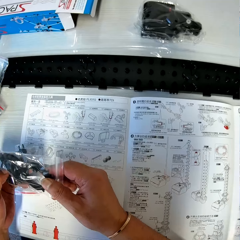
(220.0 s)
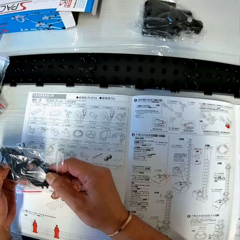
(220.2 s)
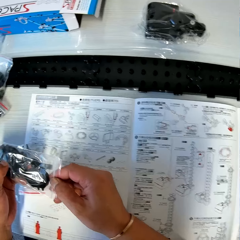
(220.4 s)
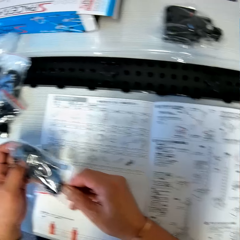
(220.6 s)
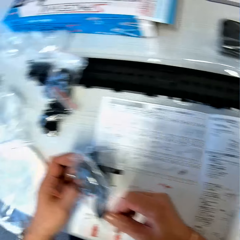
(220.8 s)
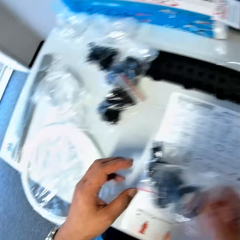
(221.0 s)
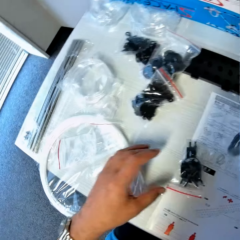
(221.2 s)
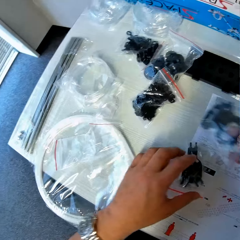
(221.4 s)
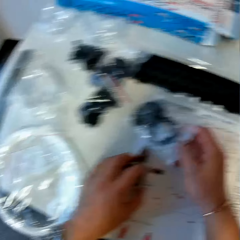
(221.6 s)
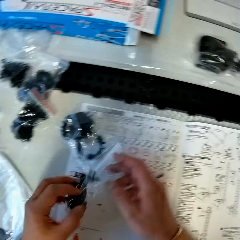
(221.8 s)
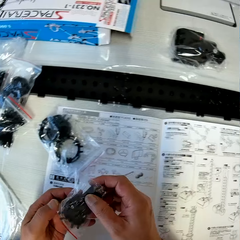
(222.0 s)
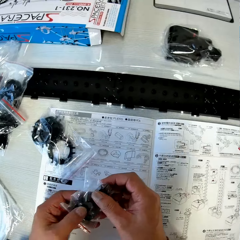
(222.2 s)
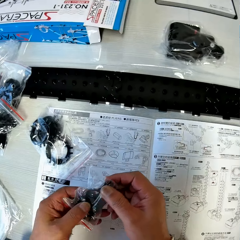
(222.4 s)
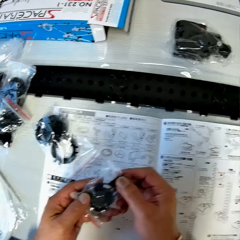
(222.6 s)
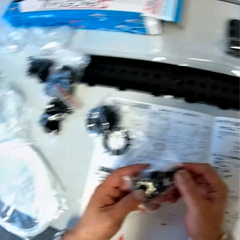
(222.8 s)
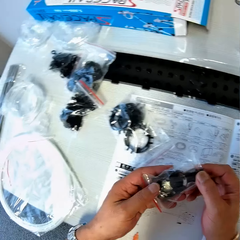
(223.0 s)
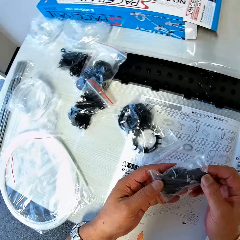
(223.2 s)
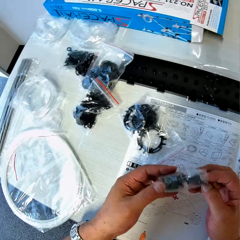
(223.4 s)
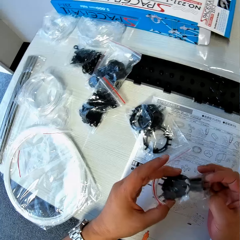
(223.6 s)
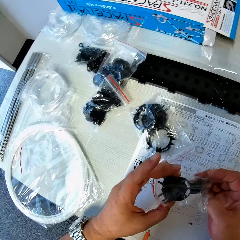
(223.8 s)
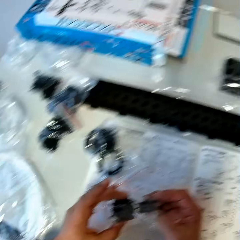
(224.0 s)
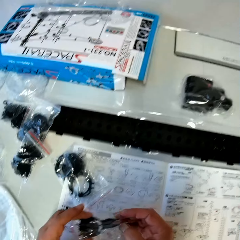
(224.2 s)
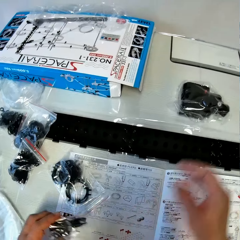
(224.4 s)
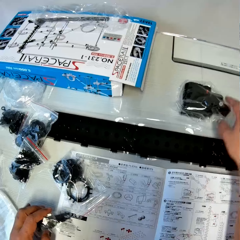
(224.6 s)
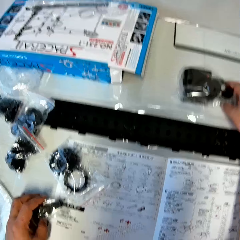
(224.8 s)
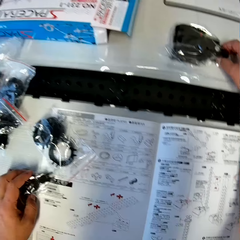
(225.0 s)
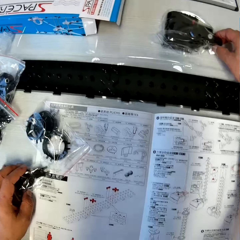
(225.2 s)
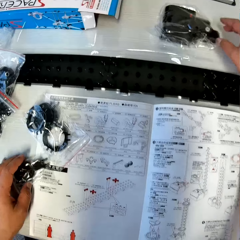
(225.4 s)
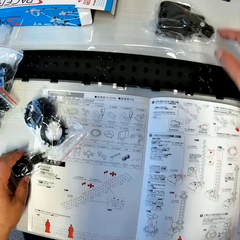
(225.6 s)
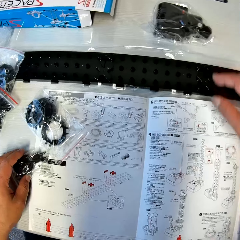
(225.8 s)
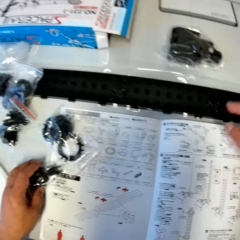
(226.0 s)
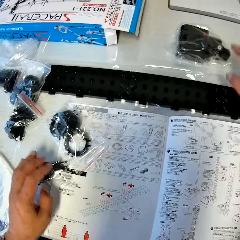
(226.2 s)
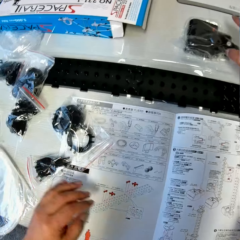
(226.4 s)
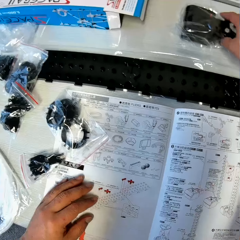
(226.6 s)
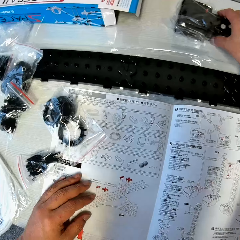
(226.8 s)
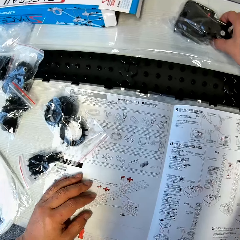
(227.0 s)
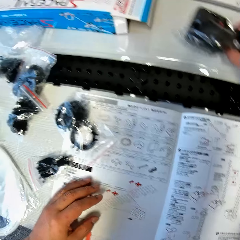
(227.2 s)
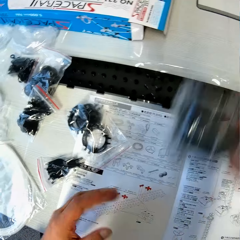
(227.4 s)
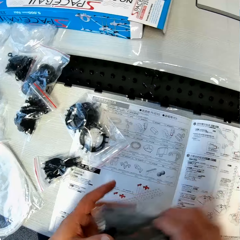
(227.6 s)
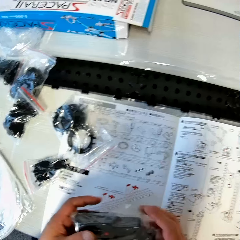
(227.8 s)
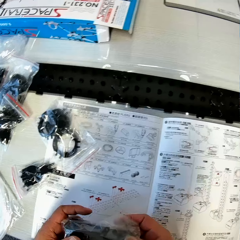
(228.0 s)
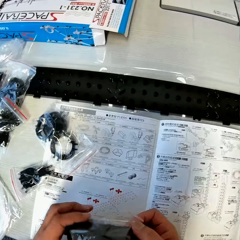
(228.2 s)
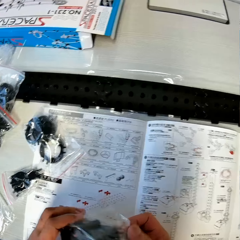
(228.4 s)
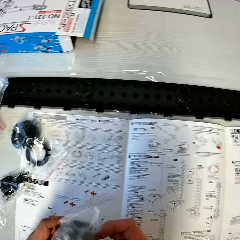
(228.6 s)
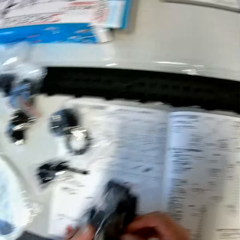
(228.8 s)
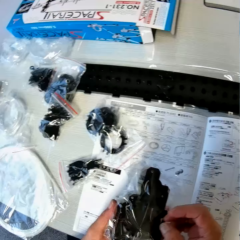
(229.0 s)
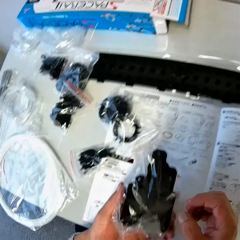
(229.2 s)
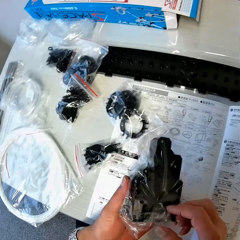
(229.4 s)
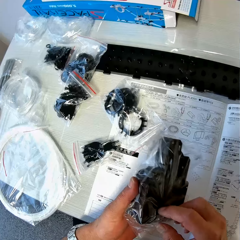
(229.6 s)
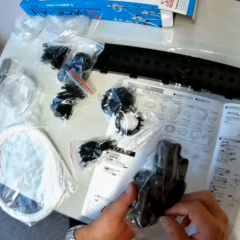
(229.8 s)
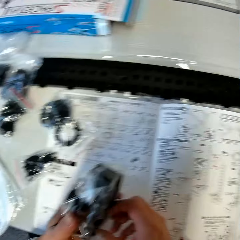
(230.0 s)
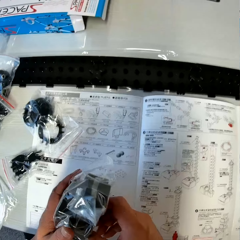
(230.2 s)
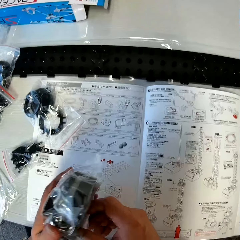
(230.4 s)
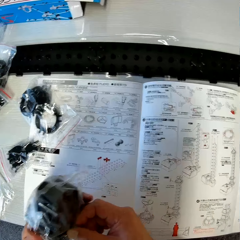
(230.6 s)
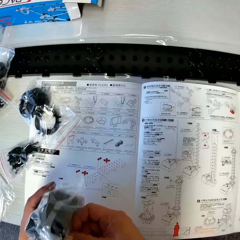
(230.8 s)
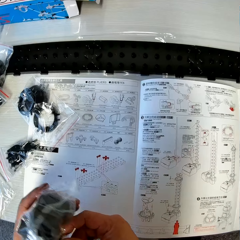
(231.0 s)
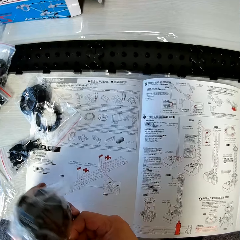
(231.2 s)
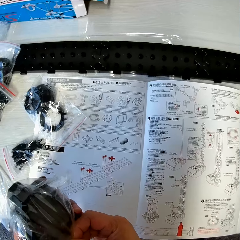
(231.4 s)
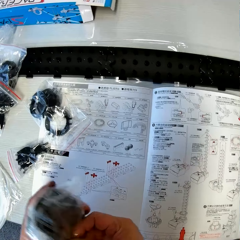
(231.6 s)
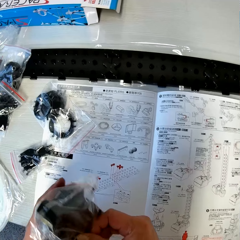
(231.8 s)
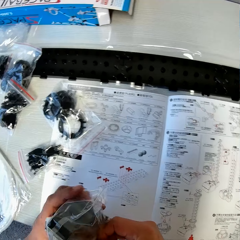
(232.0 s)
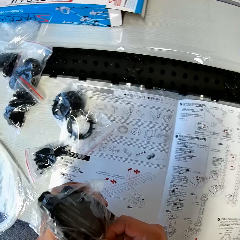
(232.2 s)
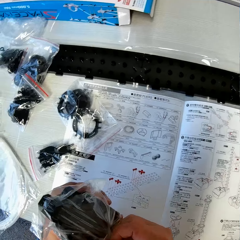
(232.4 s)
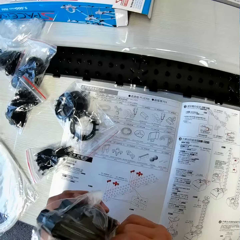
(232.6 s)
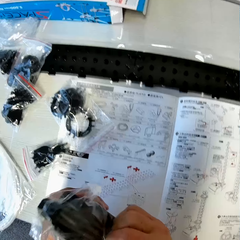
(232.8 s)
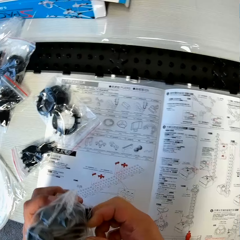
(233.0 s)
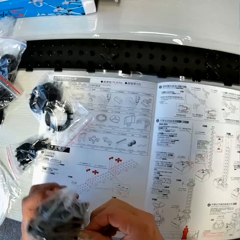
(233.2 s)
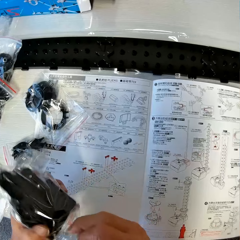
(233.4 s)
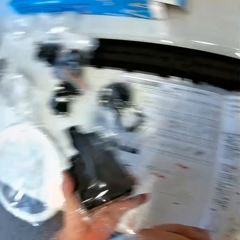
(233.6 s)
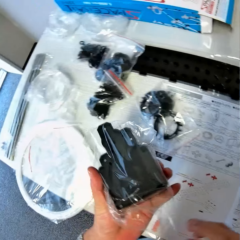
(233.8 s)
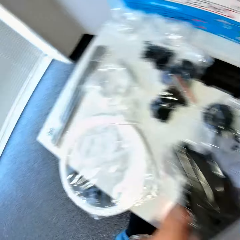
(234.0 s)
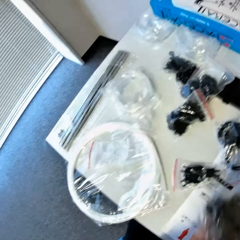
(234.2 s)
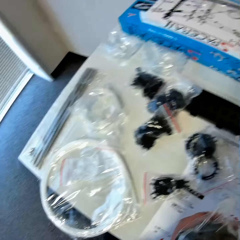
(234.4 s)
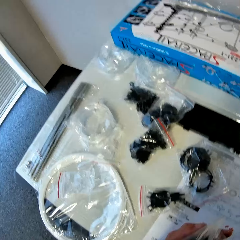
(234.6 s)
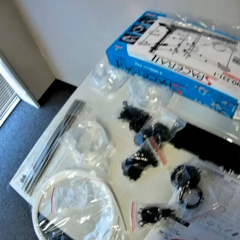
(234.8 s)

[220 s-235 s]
The camera wearer picks up a pack of space rail from the table and drops the pack of space rail on the table. He checks the pack of space rail in his hand. He touches the gear box on the table with his right hand and drops the pack of space rail on the table. He picks up parts of the spacerail. He leaves the gear box on the table, lifts up the gear box from the table, and removes the gear box from the pack. He opens the nylon paper.

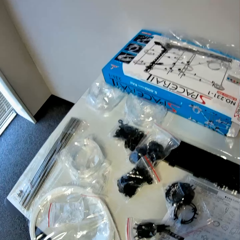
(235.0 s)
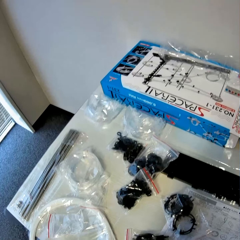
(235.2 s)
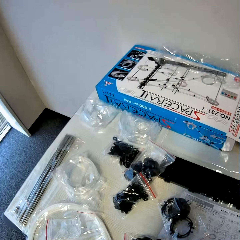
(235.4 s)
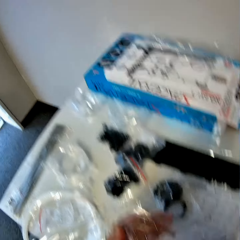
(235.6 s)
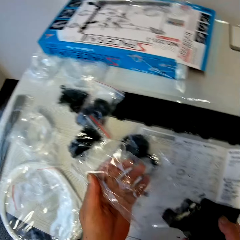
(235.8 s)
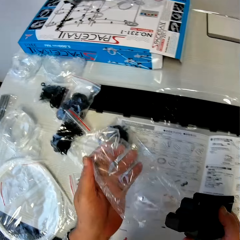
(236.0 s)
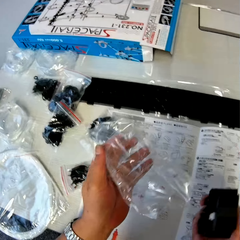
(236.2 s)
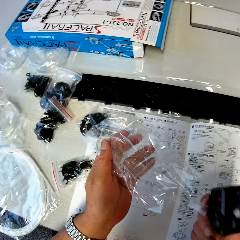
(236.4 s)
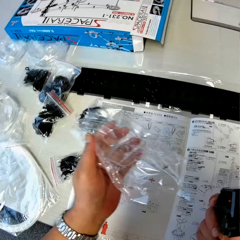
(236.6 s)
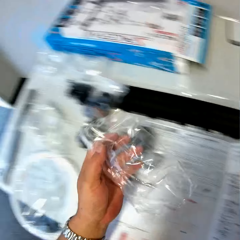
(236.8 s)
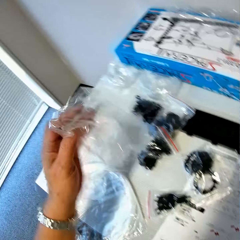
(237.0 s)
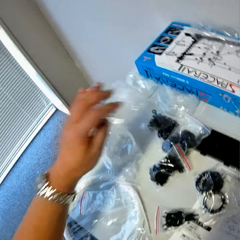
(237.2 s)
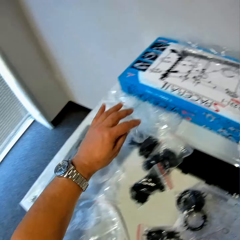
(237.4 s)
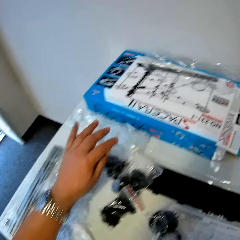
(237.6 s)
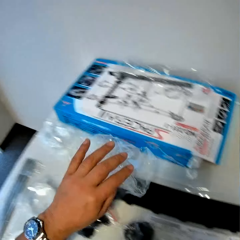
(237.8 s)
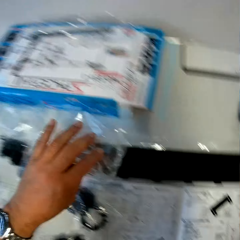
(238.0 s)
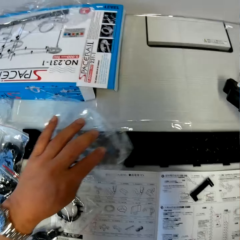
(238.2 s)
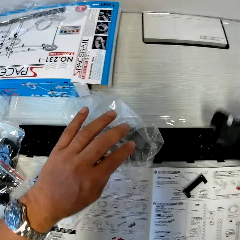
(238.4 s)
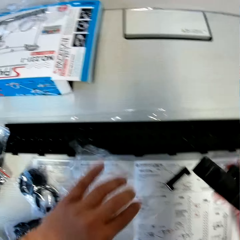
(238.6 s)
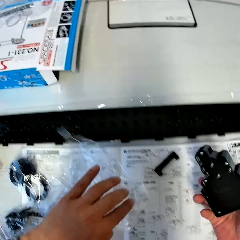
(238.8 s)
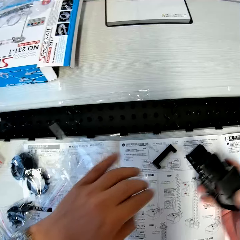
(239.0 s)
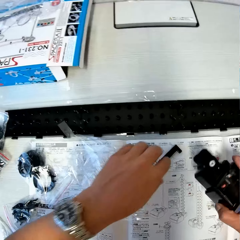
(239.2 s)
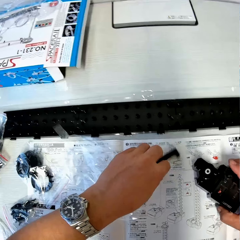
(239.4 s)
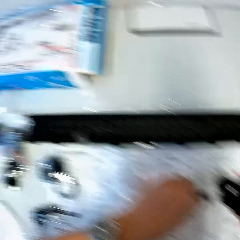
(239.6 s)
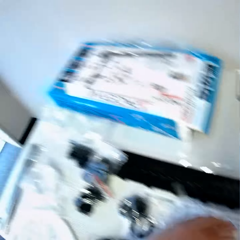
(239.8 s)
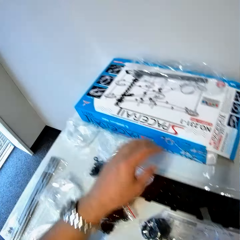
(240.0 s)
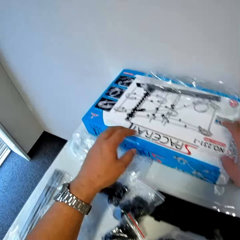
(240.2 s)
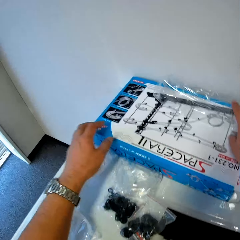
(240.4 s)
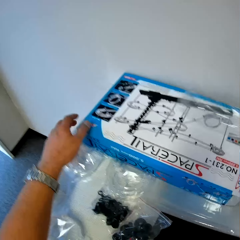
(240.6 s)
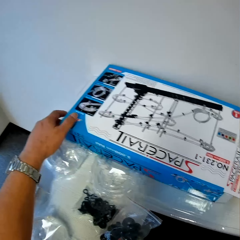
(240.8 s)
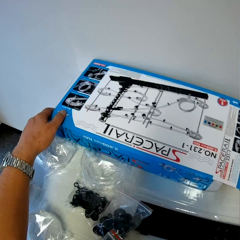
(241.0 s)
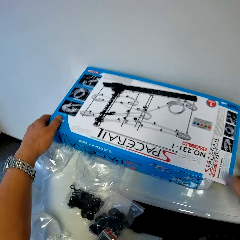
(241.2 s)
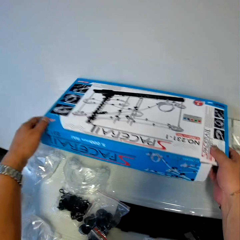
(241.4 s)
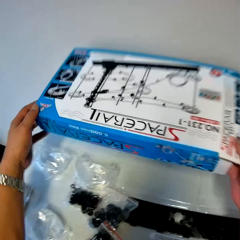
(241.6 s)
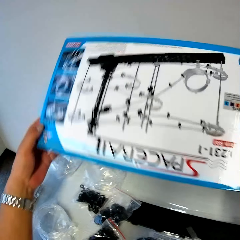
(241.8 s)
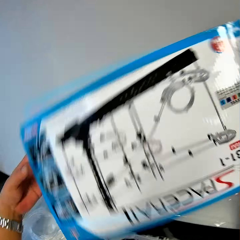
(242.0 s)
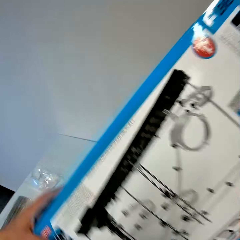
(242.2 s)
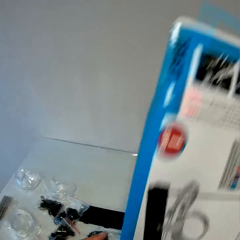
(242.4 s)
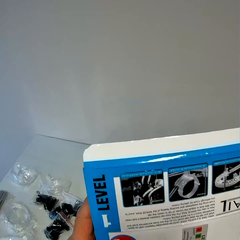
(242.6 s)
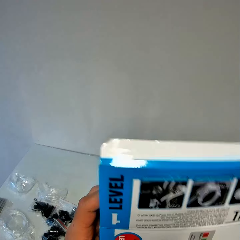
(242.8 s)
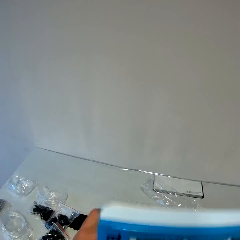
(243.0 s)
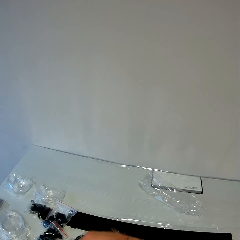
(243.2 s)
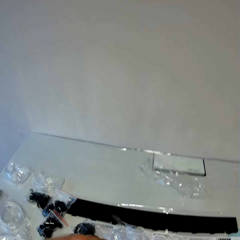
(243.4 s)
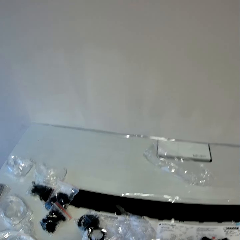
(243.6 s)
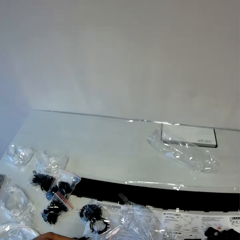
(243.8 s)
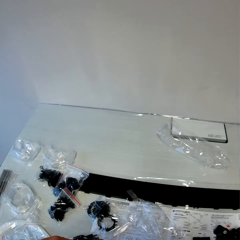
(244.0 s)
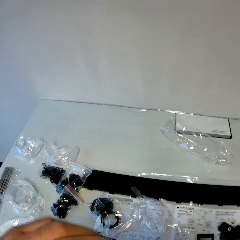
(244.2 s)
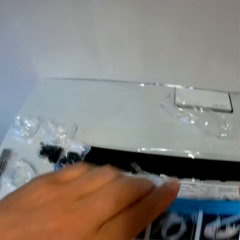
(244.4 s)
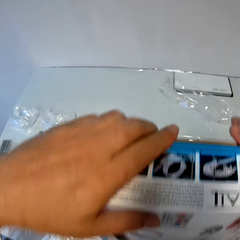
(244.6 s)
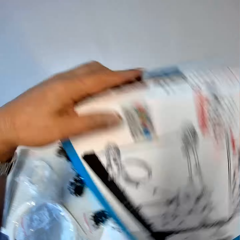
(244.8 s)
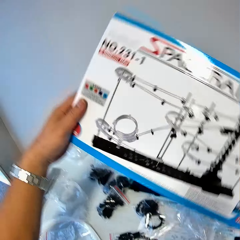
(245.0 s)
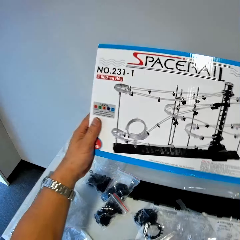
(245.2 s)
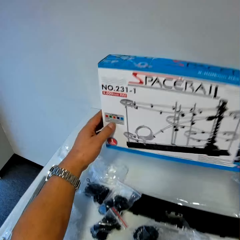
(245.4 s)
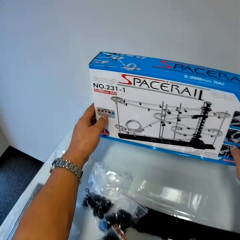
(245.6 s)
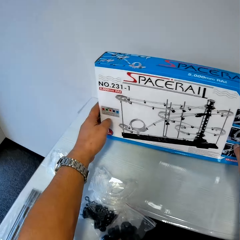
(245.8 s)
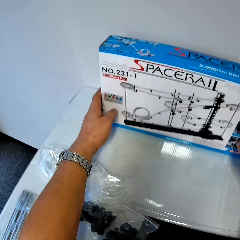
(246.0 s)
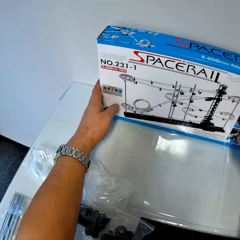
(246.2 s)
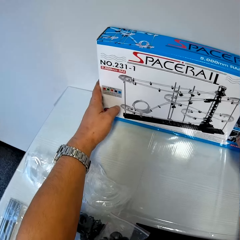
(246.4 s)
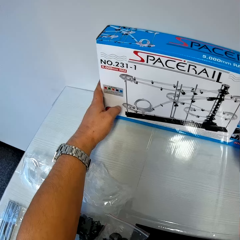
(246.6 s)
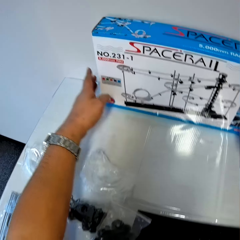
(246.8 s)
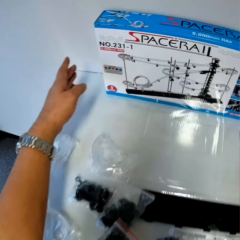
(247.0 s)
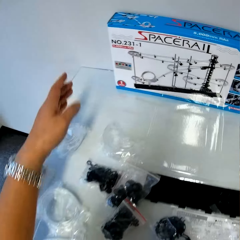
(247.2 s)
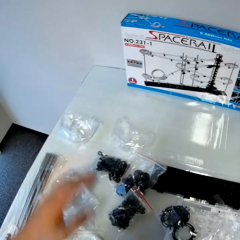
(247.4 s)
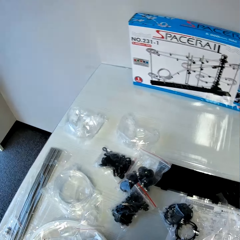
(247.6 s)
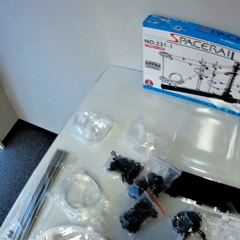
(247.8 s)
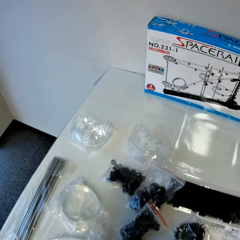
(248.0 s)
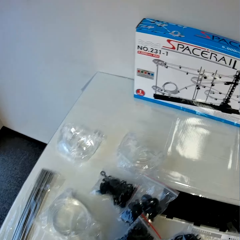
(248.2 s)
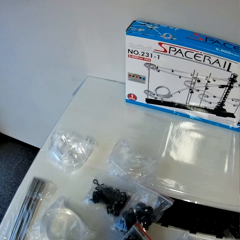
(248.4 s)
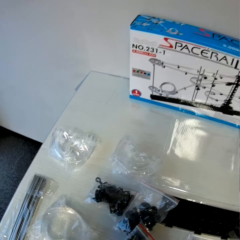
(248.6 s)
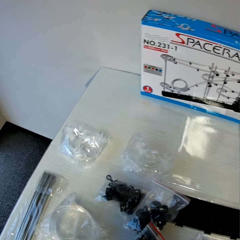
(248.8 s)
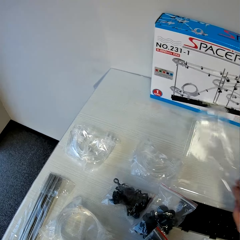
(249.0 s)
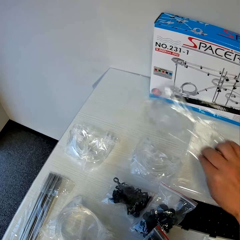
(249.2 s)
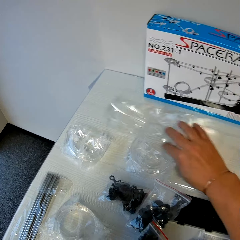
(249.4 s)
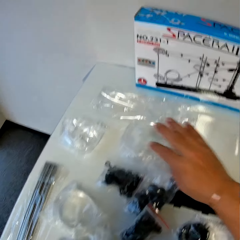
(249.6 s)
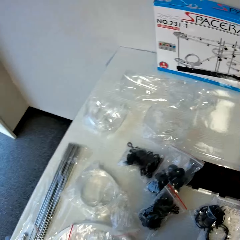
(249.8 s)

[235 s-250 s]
The camera wearer drops the empty pack on the table. He touches a piece of space rail on the table with his left hand. He removes the empty pack from the top of the space rail box. He picks up the space rail box from the table and drops the space rail box on the table. He closes the space rail box, lifts up the space rail box from the table, and drops the space rail box on the table.
